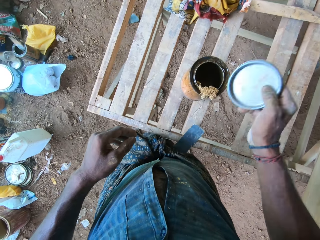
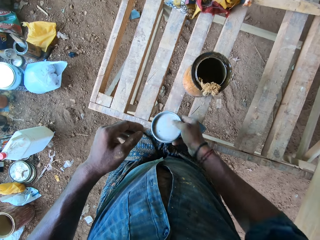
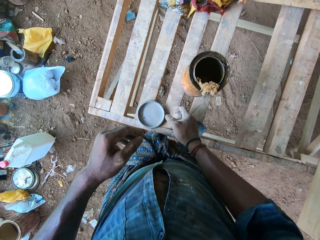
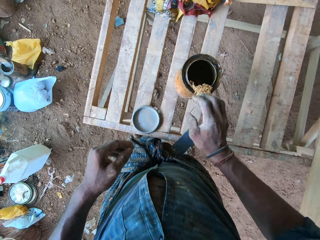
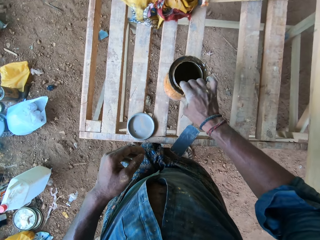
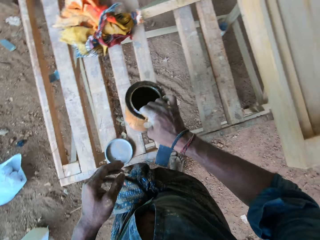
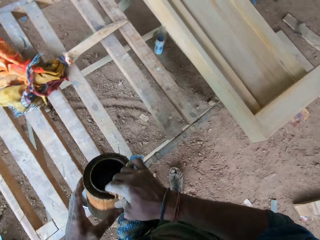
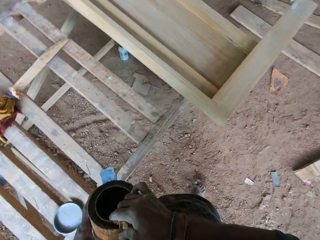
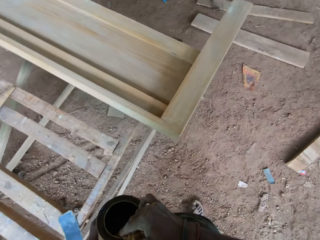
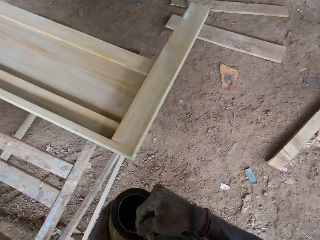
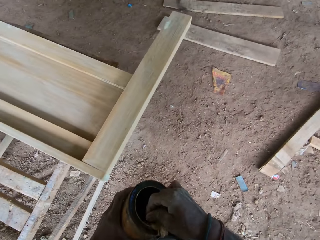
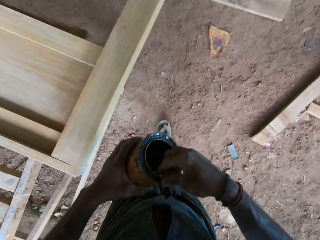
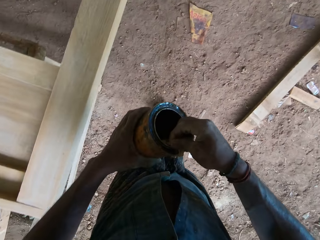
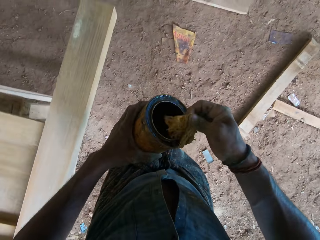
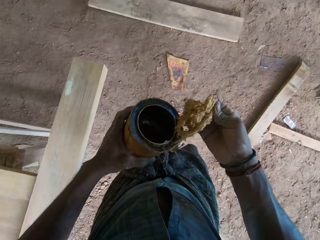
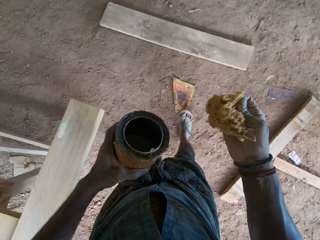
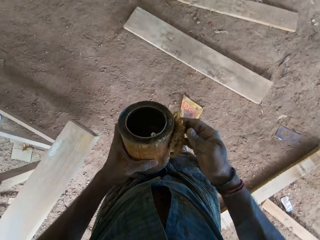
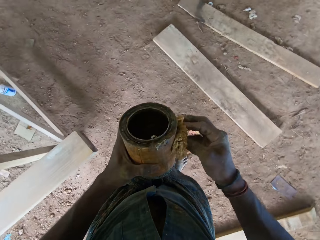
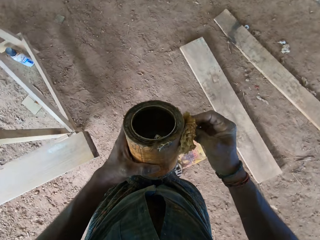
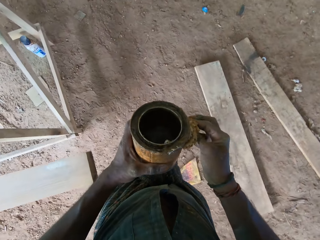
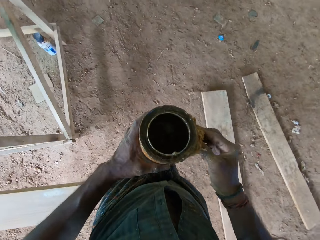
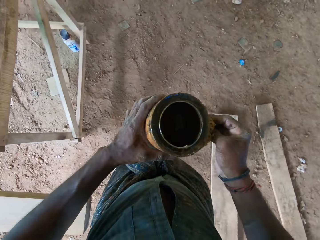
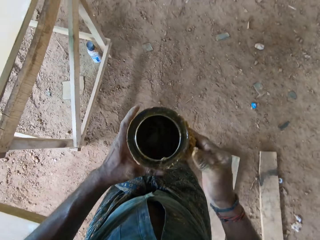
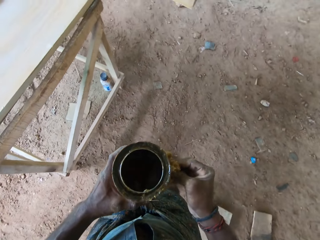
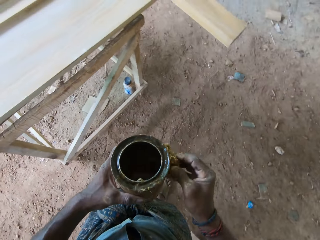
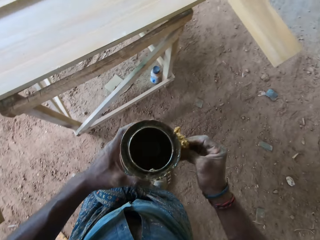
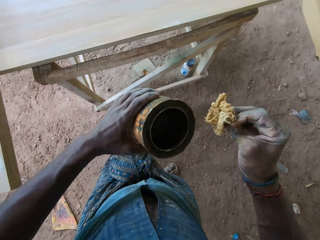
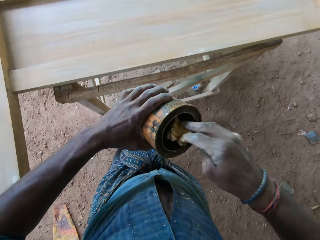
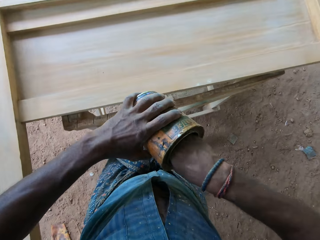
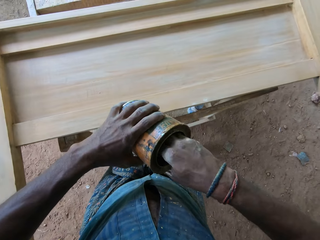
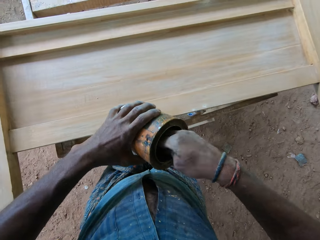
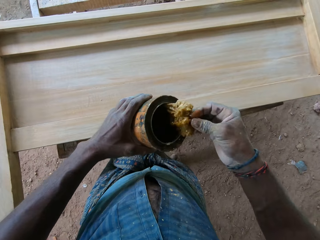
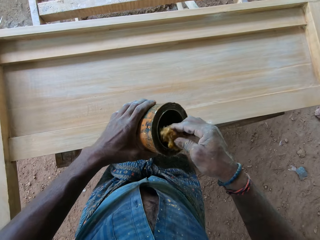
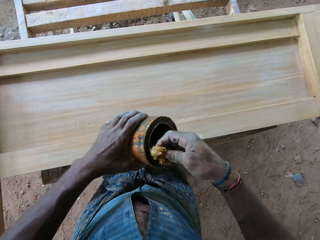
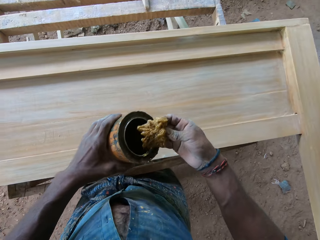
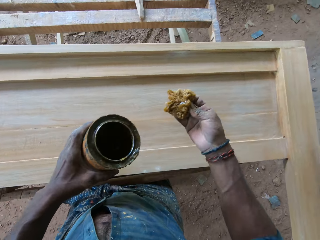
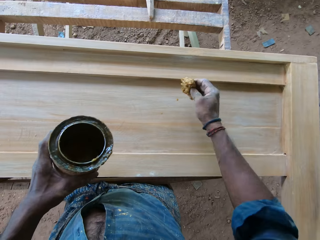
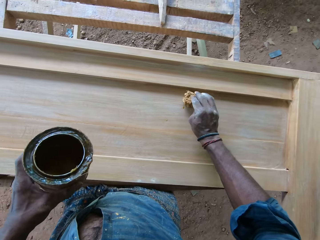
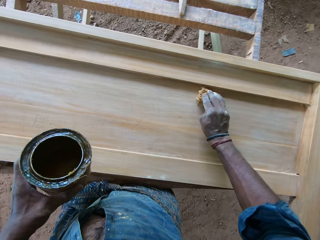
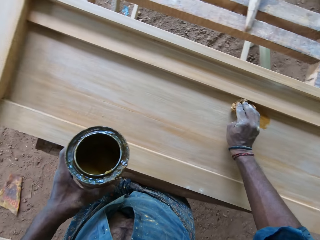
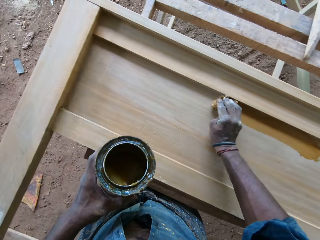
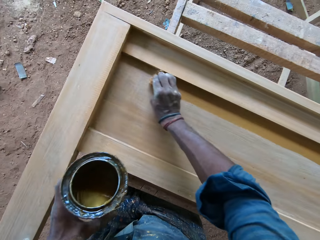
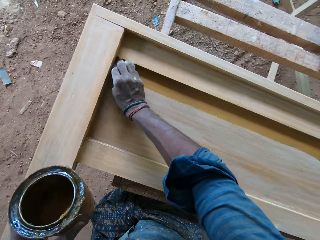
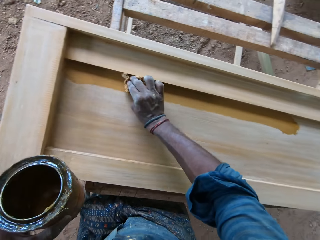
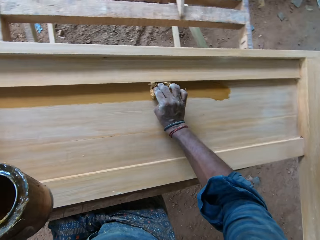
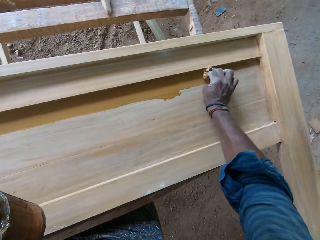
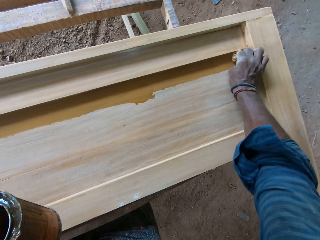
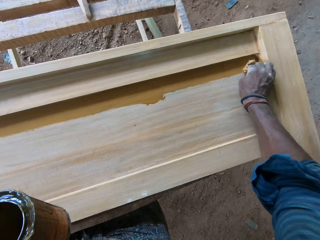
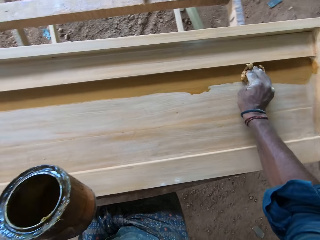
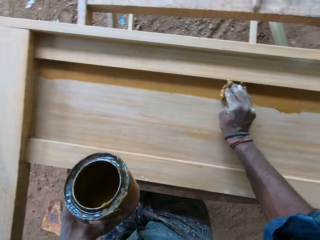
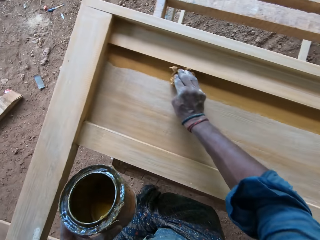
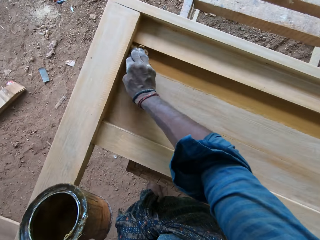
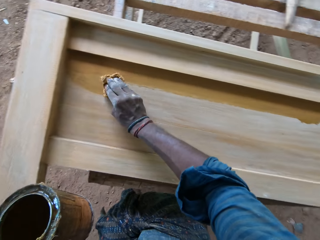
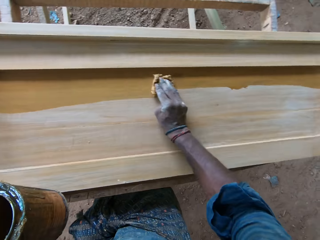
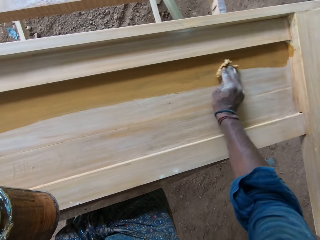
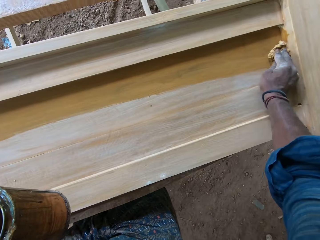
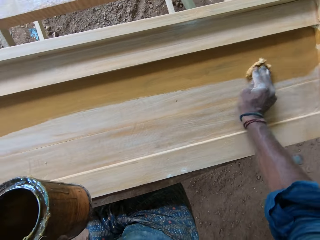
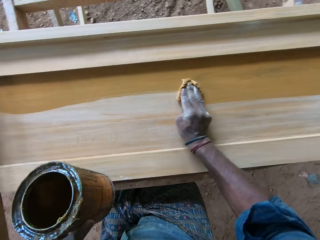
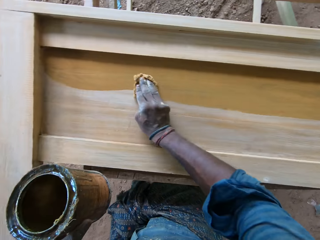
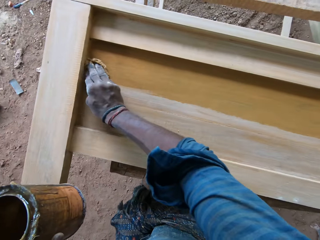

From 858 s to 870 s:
The camera wearer puts the polish lid on the working surface. They pick up the container of the thinner or wood polish. They make a step. They move around. They remove the sponge or polishing cloth from the container. They move around. They dip the polishing cloth in the wood polish. They apply the thinner on the headboard with the sponge.

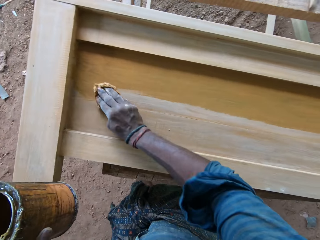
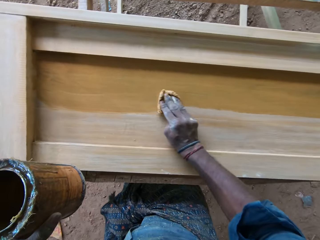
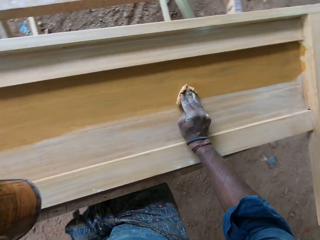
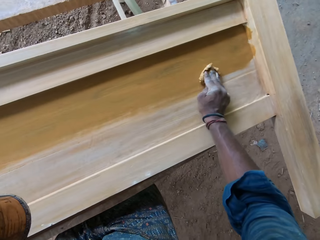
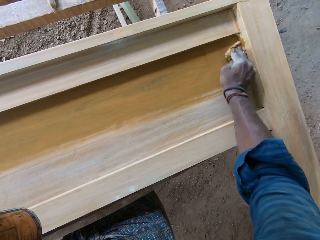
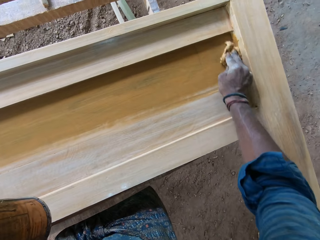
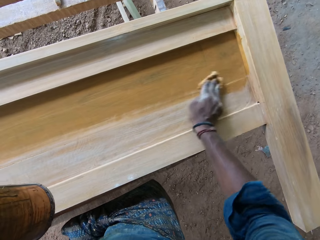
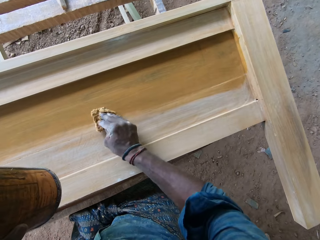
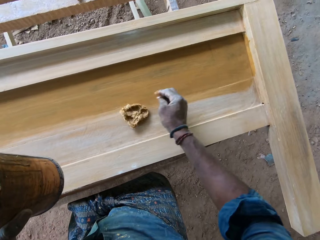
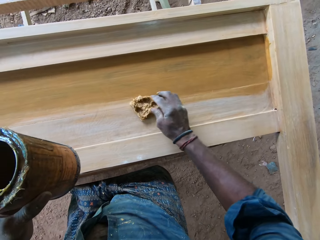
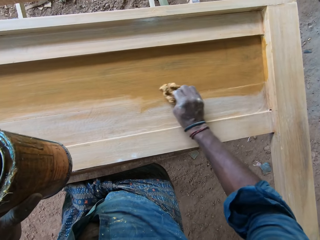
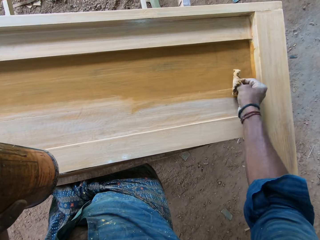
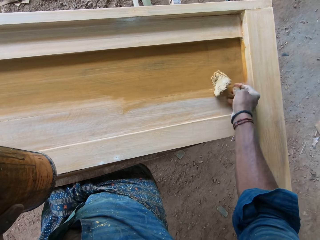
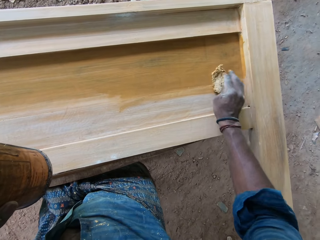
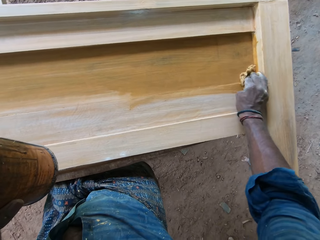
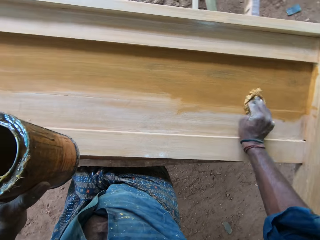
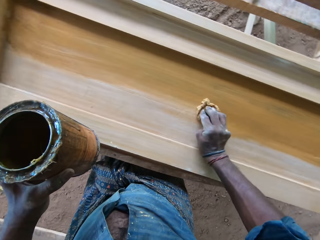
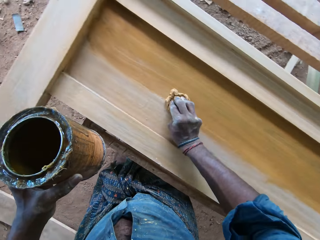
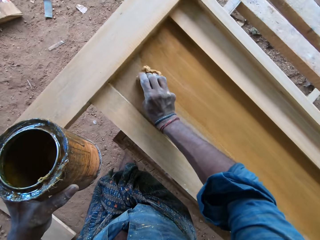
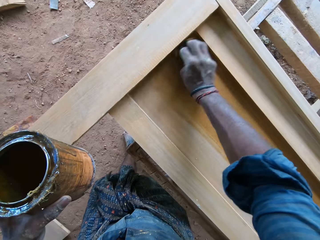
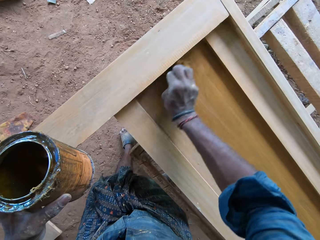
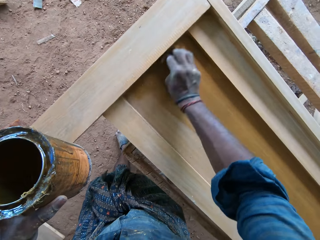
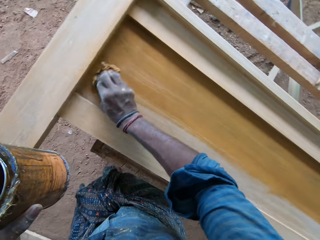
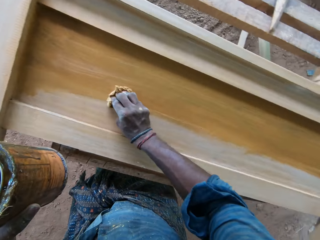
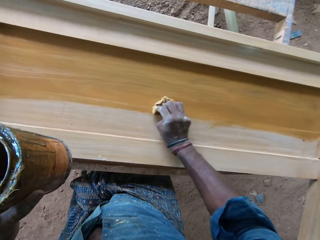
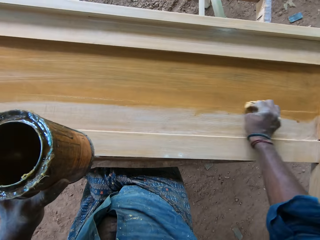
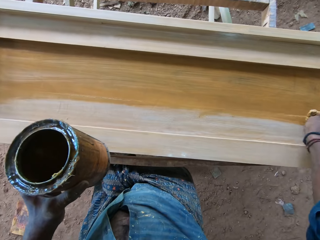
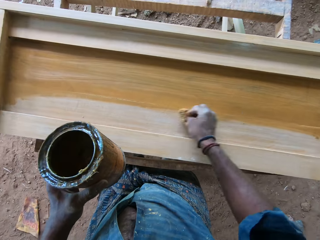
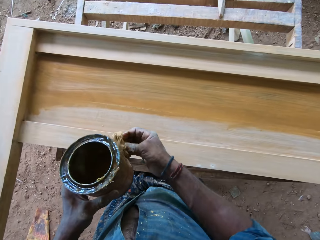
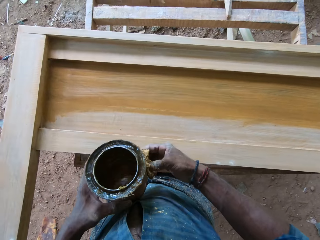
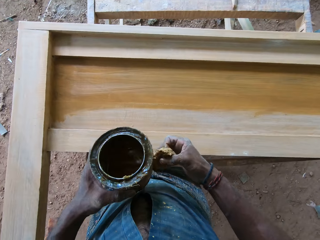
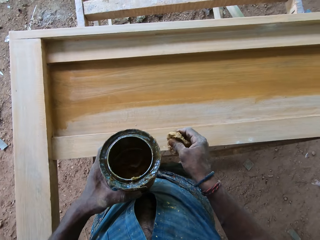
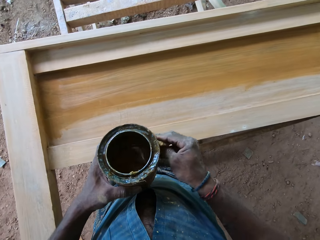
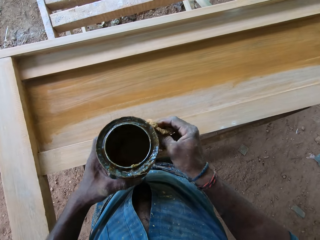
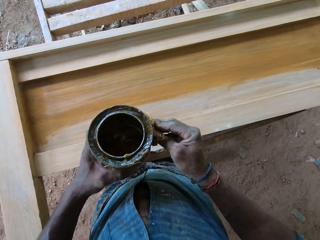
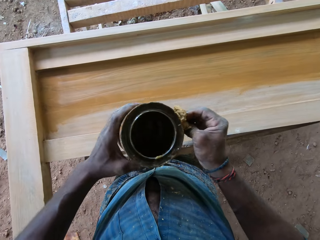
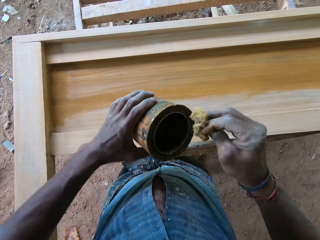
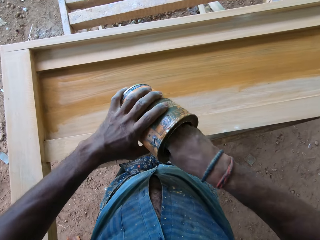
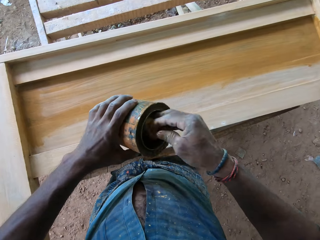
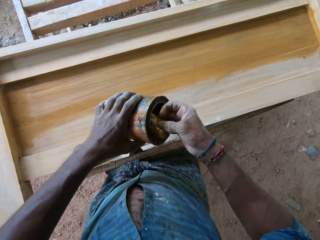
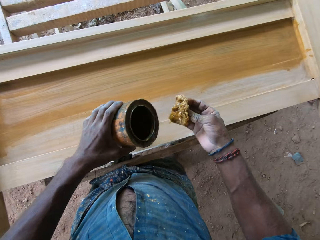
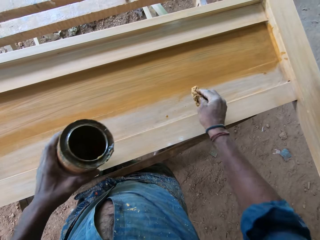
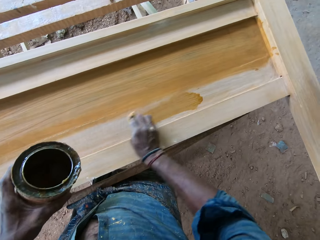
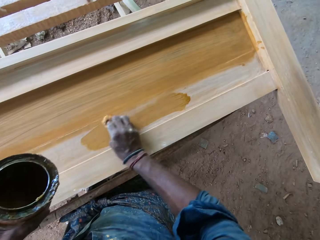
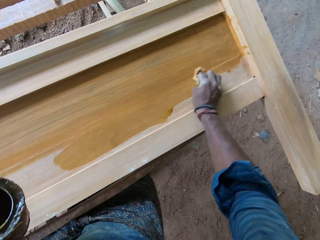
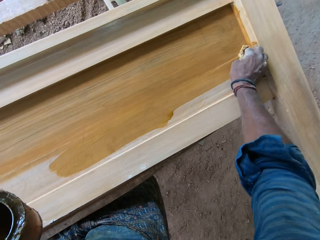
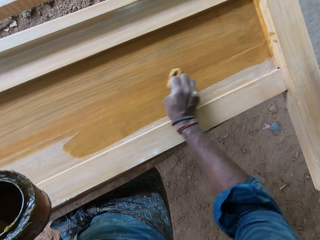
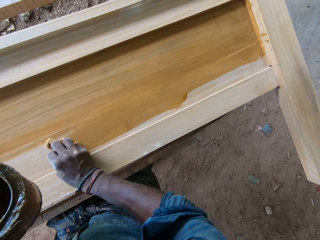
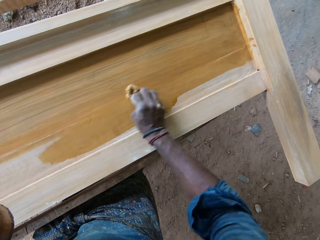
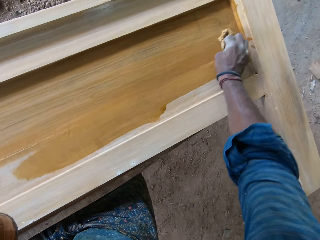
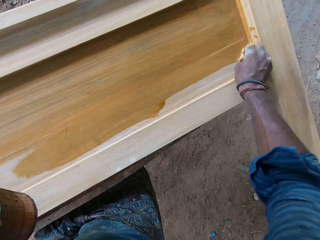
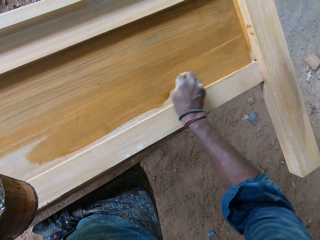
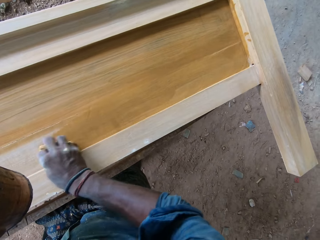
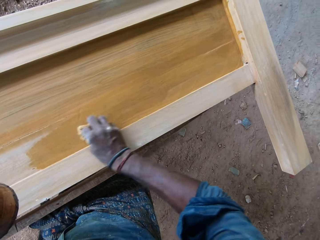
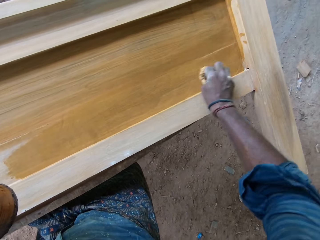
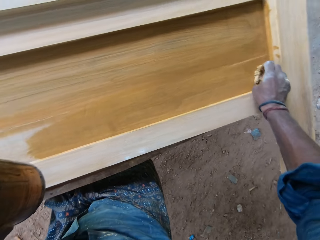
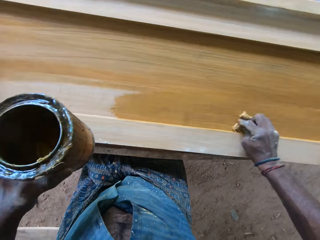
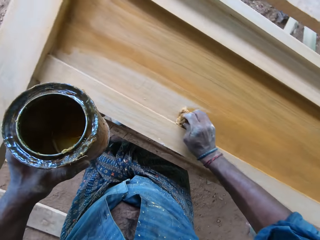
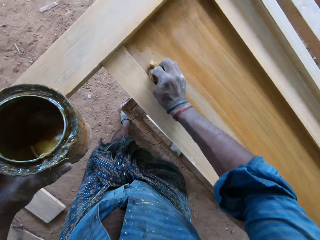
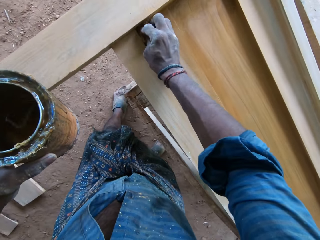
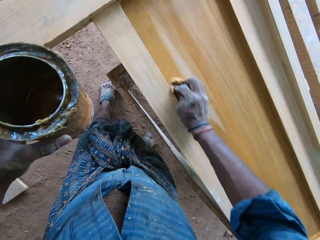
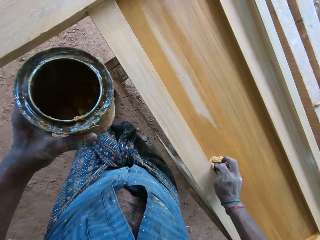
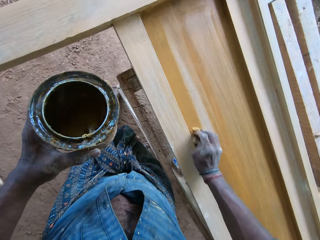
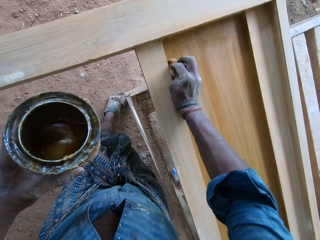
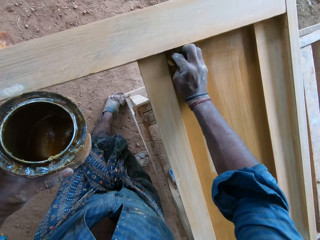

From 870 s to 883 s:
The camera wearer turns the polishing cloth. They polish the headboard. They fold the sponge on the hand. They dip the polishing cloth in the wood polish. They apply the thinner on the headboard with the sponge.
